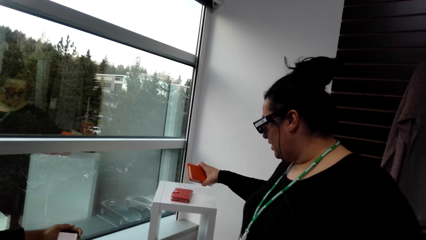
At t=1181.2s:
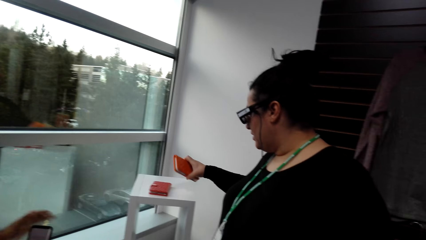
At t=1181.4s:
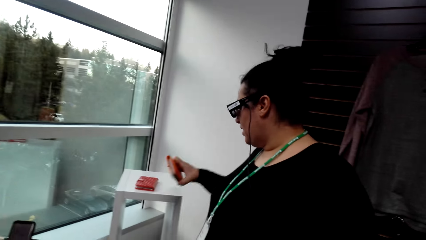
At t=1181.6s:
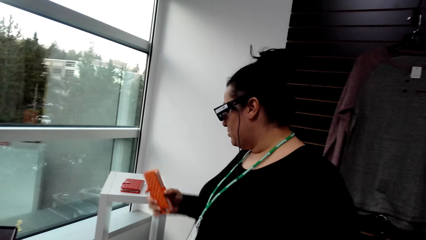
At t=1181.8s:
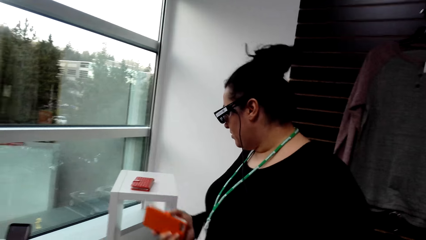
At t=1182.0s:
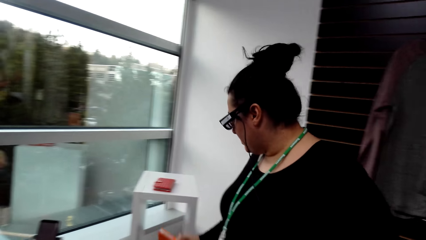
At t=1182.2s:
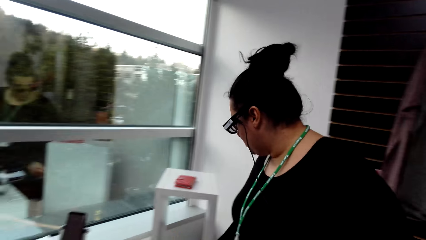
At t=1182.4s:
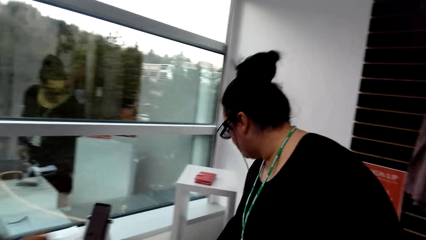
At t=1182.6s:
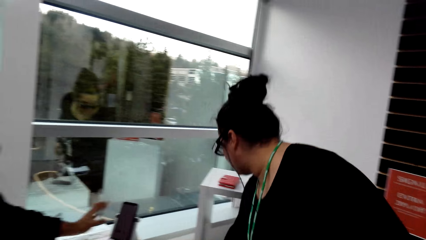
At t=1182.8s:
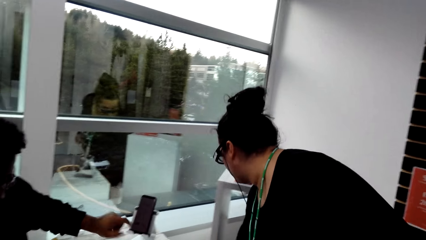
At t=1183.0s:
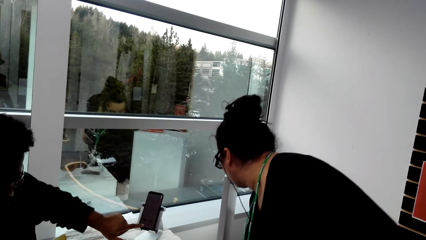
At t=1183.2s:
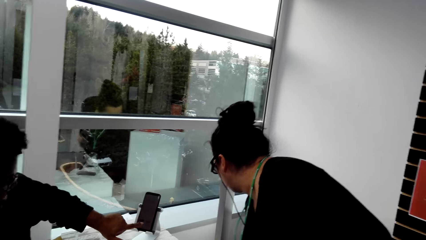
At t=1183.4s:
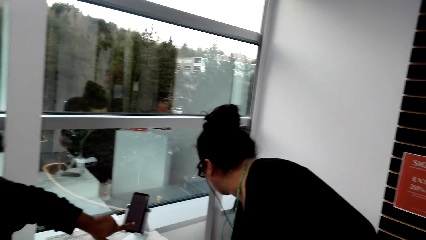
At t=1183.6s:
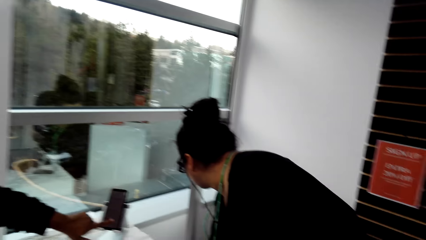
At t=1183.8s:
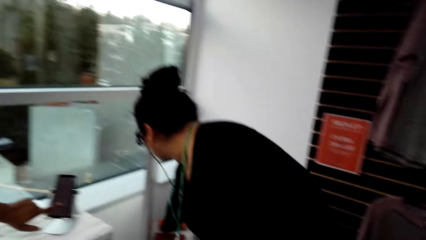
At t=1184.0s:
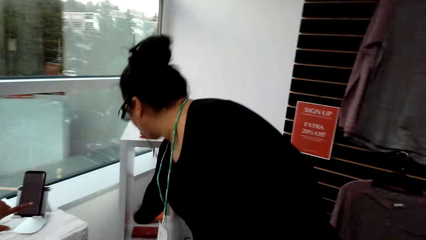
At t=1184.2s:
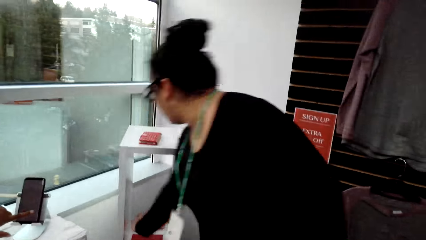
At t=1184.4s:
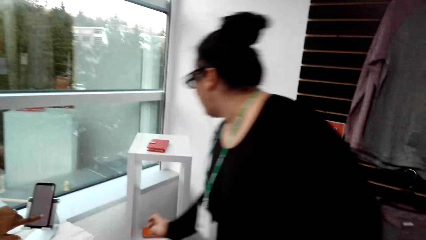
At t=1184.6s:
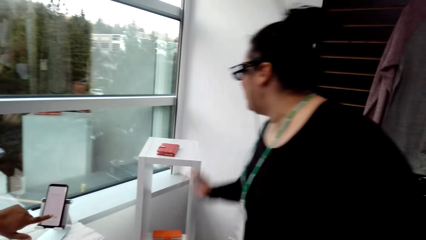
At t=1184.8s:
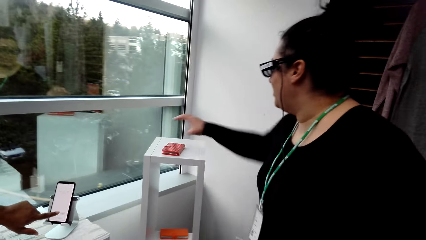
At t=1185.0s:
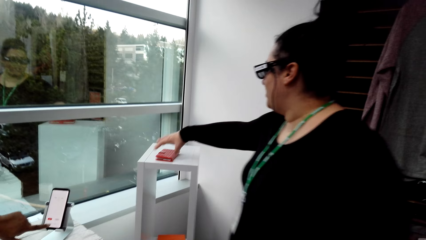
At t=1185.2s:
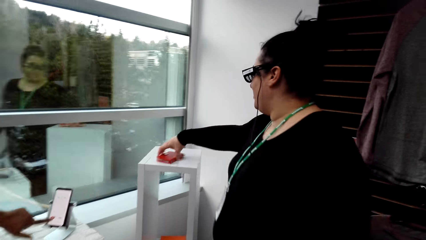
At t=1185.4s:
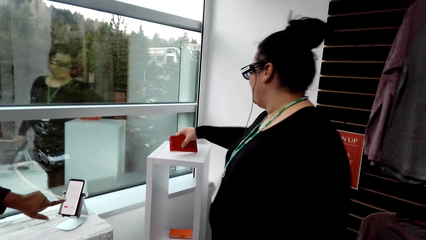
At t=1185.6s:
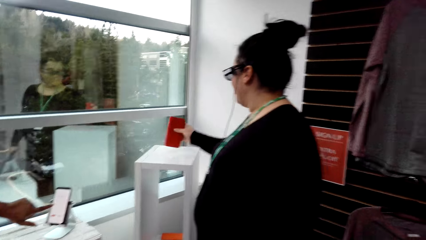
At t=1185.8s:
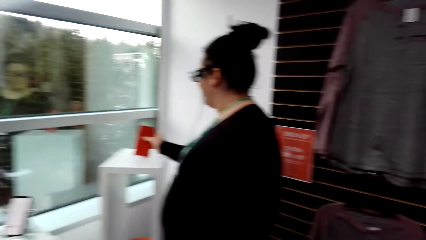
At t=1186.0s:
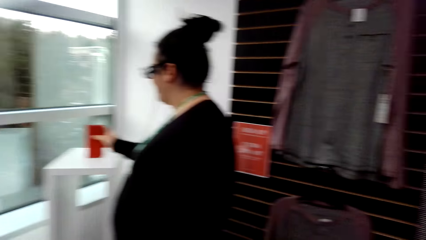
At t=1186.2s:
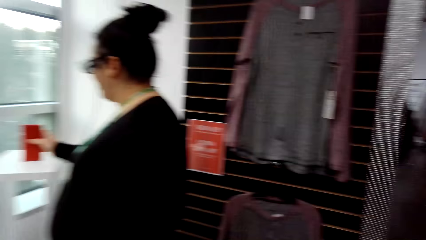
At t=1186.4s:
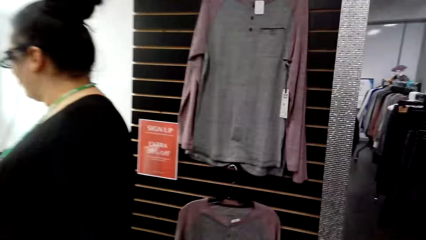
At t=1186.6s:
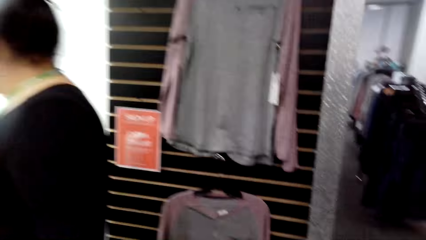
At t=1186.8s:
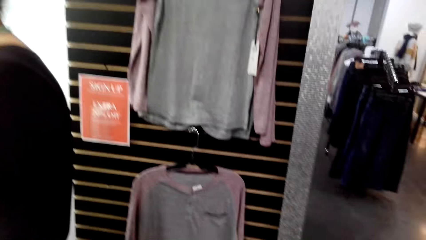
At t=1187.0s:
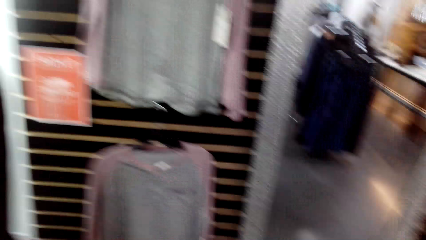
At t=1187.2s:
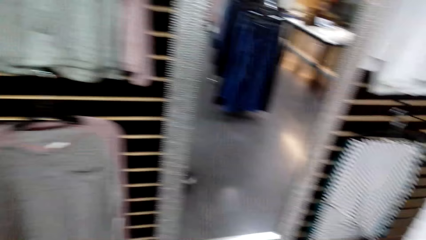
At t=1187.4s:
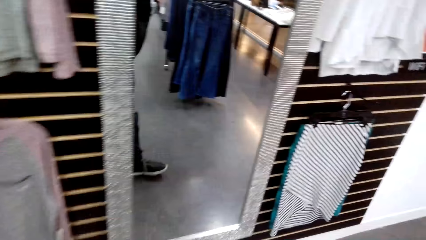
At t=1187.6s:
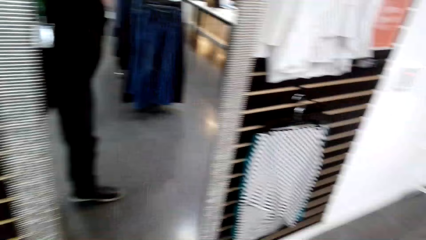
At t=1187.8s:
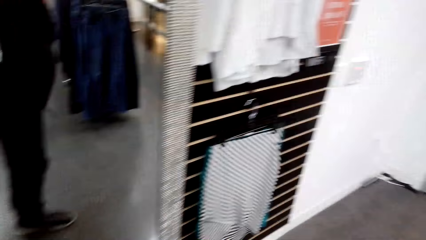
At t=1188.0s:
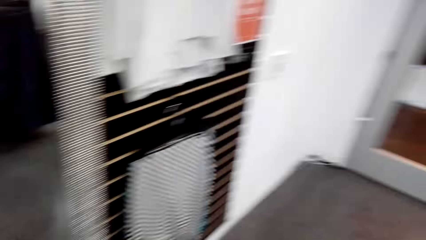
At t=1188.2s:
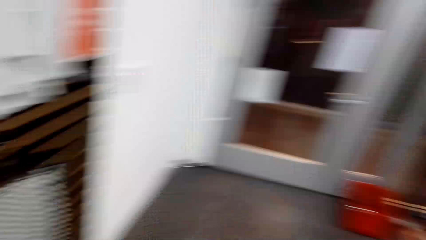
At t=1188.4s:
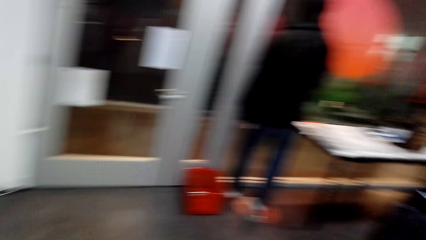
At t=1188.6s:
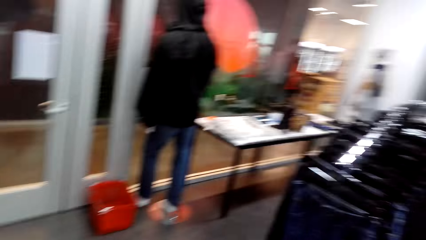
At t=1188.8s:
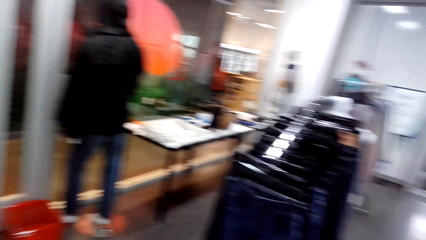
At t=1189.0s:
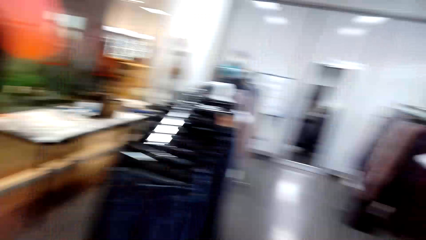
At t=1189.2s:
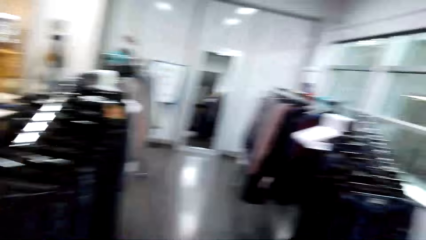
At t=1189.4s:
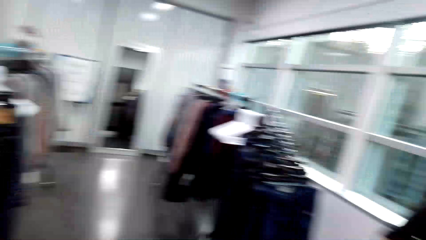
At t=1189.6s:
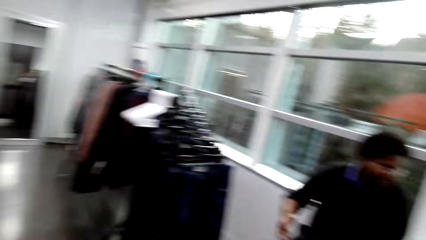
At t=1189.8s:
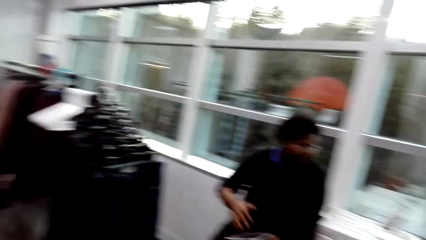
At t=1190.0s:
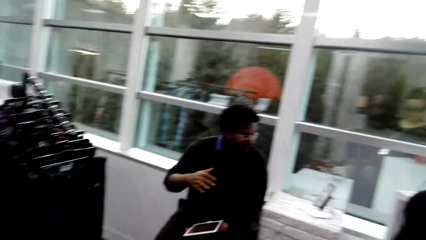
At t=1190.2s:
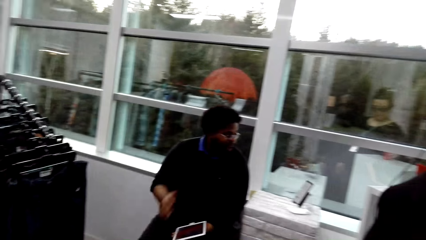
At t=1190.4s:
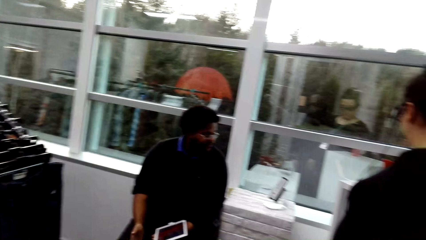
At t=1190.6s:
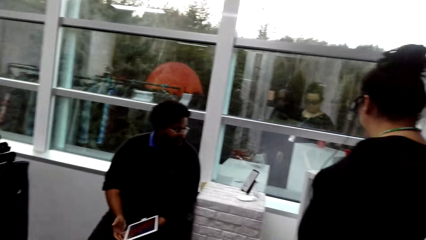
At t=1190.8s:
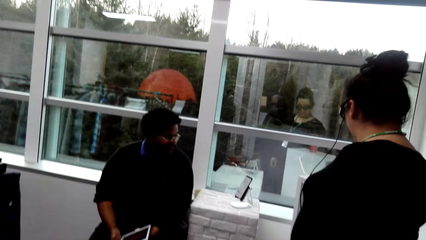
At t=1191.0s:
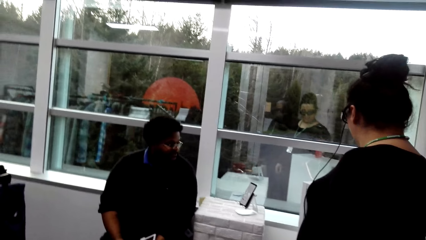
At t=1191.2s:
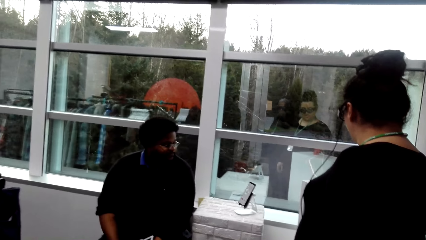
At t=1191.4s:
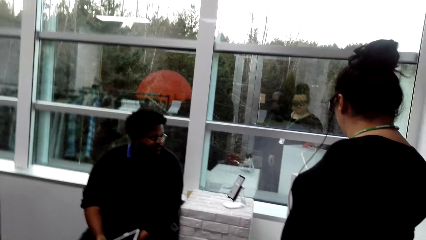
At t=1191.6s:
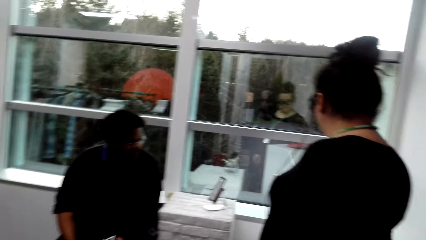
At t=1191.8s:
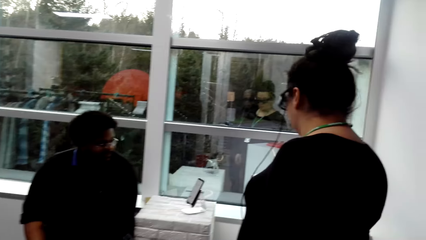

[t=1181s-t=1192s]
A woman picks up a phone case. She puts the phone case down. She picks up the phone case. The camera wearer turns around.

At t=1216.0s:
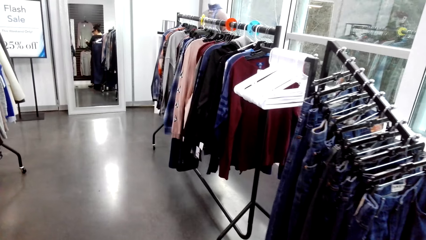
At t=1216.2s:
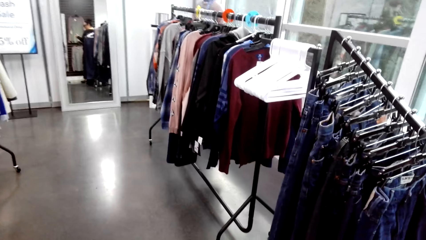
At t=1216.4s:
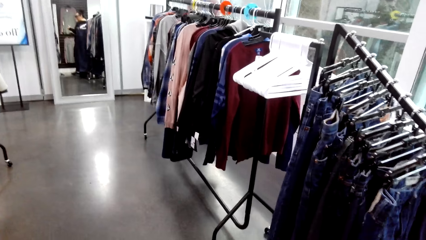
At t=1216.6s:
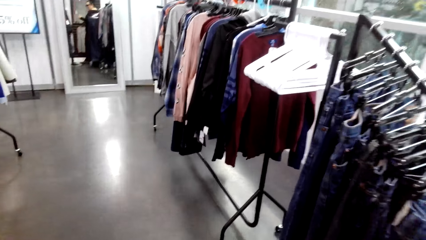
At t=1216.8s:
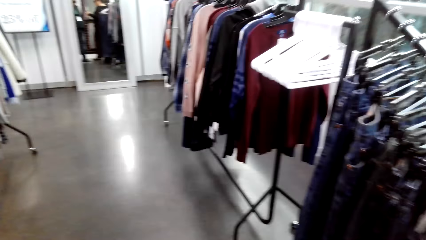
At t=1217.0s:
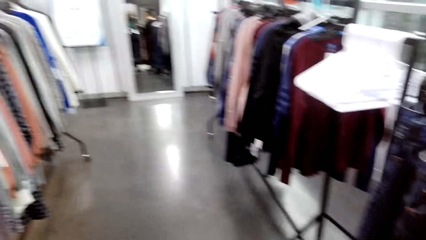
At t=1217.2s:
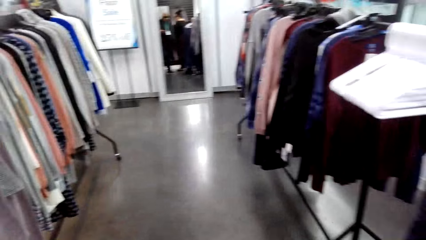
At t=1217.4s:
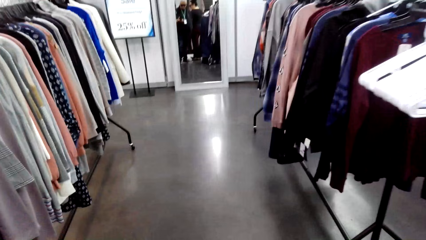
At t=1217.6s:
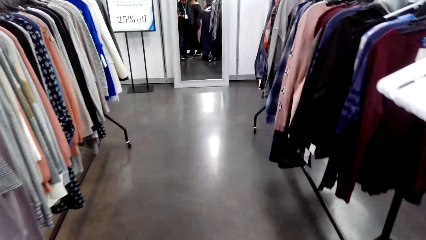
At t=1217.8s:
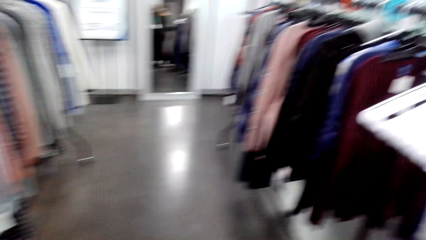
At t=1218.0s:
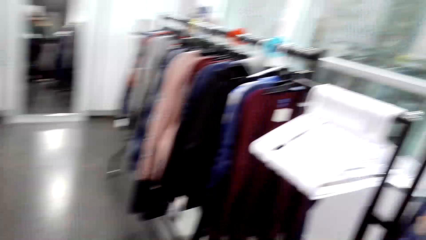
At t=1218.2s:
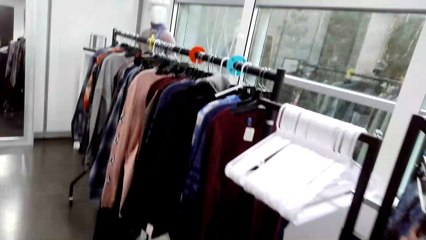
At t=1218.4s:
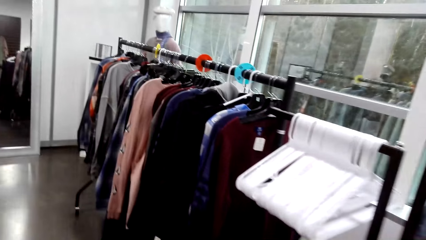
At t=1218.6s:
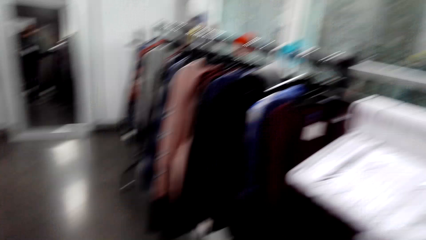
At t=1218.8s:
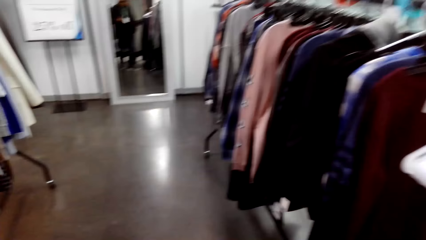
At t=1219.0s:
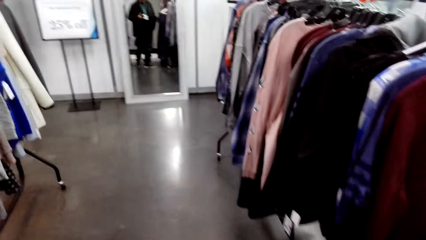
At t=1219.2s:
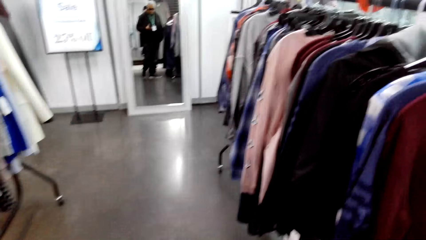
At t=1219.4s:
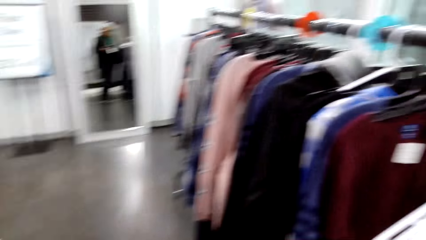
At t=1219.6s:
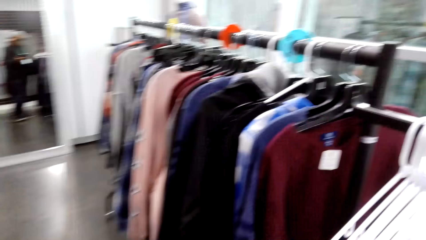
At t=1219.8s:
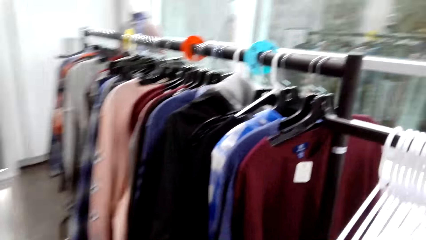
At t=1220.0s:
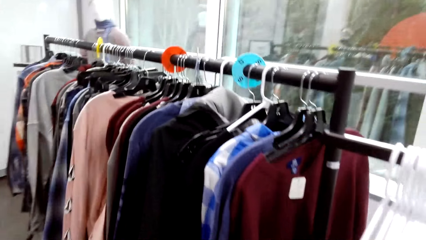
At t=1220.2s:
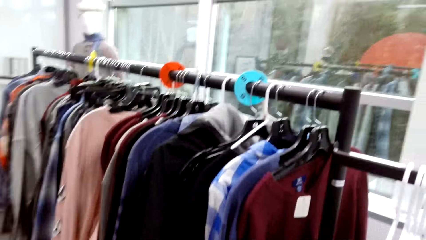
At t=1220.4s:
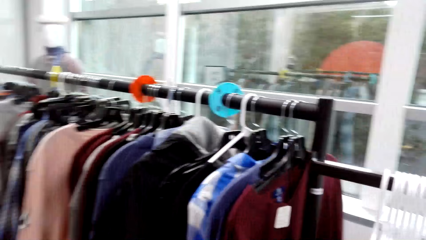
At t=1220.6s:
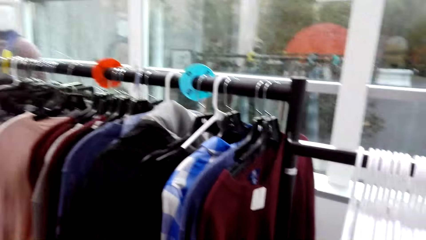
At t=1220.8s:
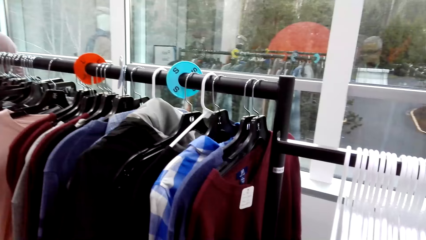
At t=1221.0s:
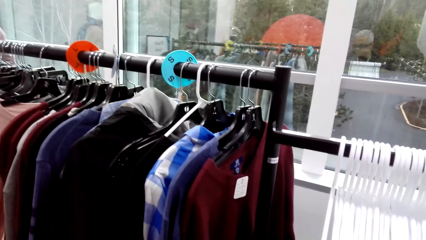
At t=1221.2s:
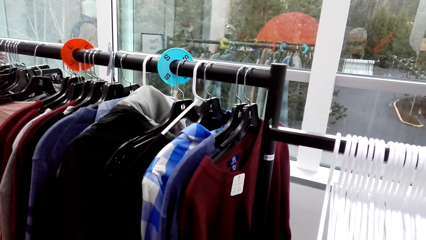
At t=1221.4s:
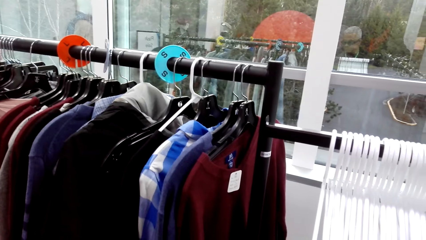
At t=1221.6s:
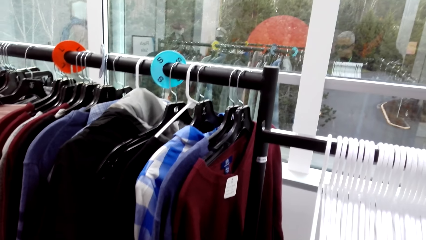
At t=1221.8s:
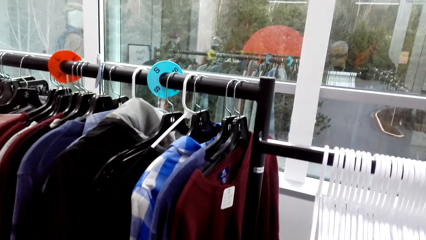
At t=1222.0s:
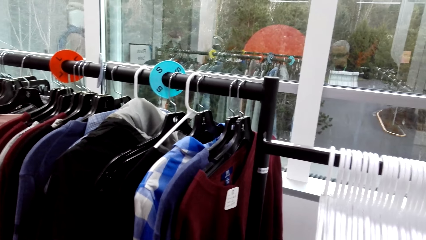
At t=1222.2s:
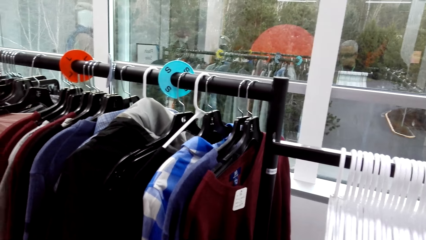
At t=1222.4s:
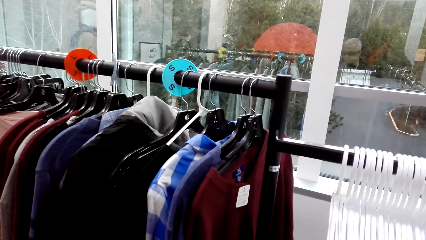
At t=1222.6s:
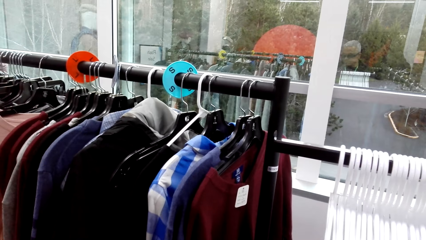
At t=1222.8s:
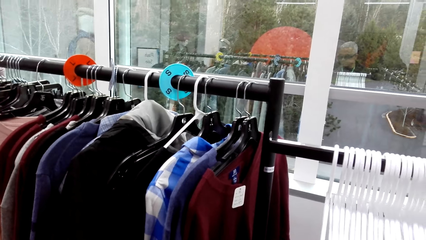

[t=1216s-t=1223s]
The camera wearer takes a photo of clothes.
